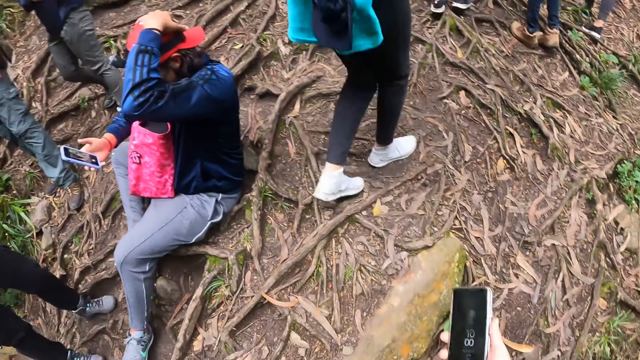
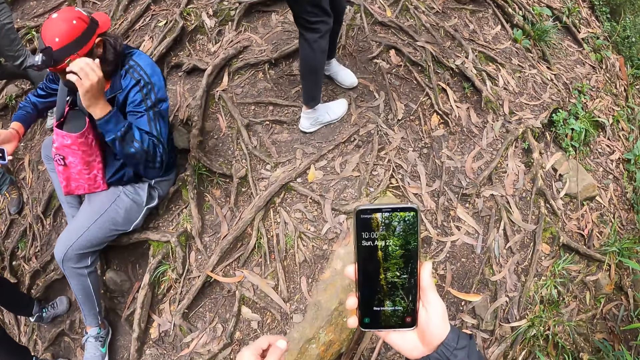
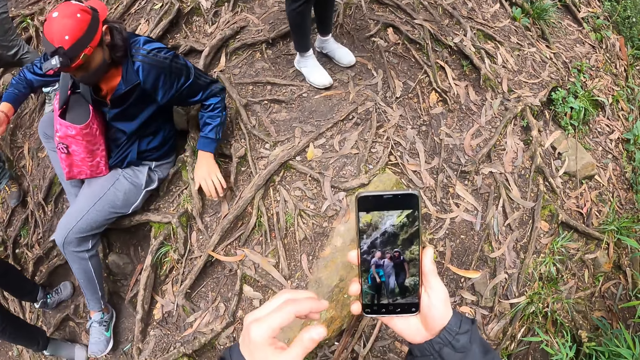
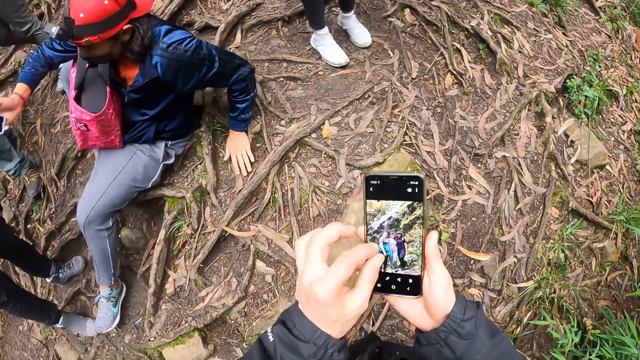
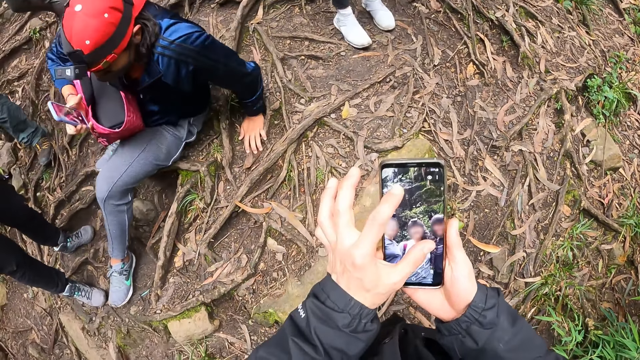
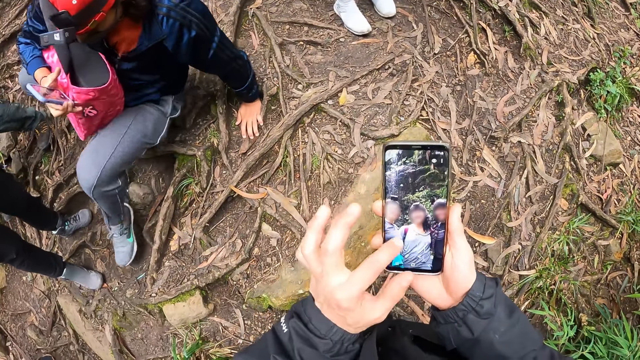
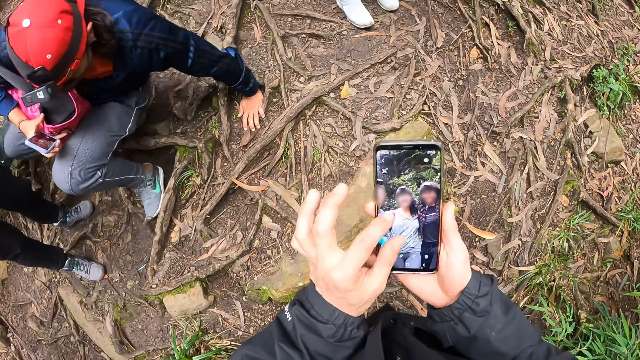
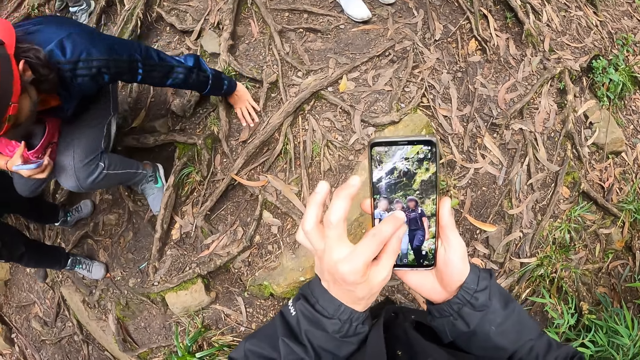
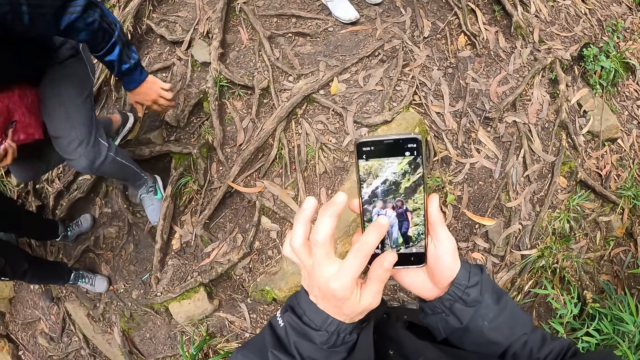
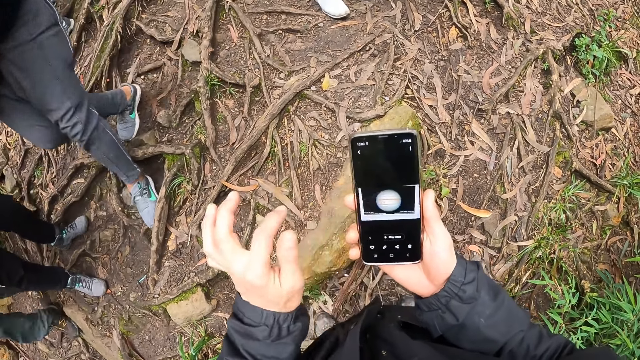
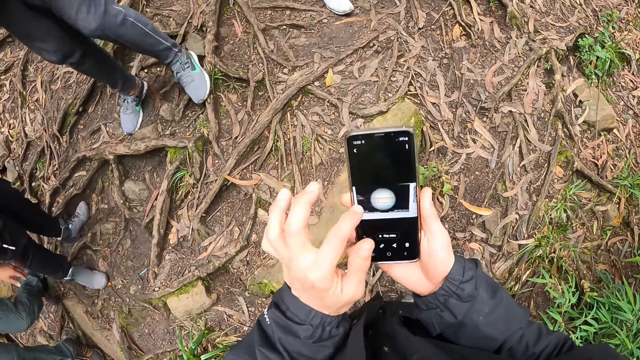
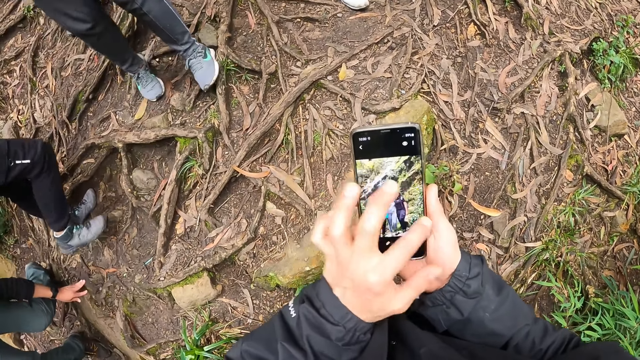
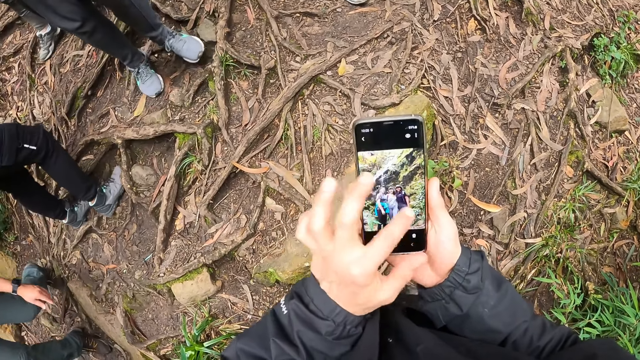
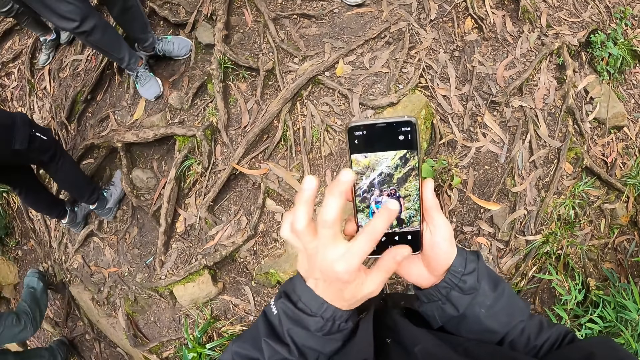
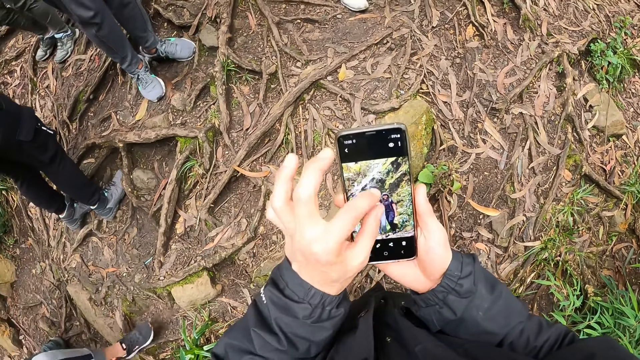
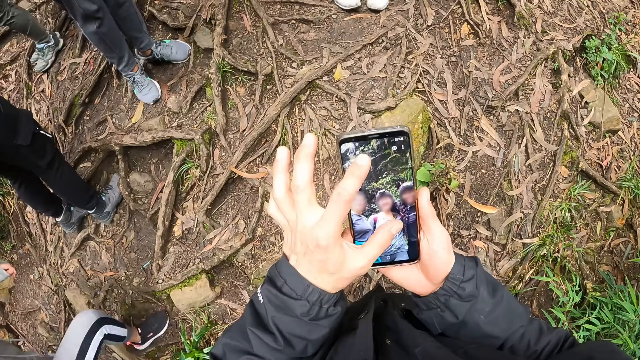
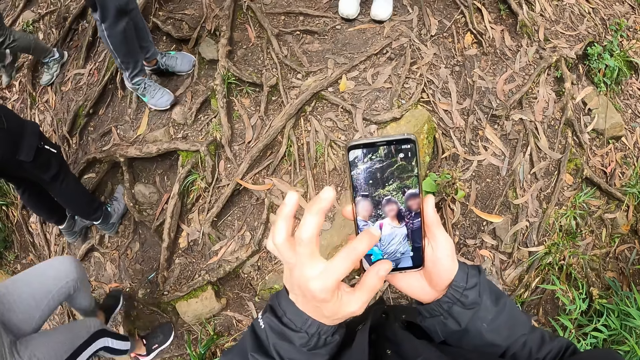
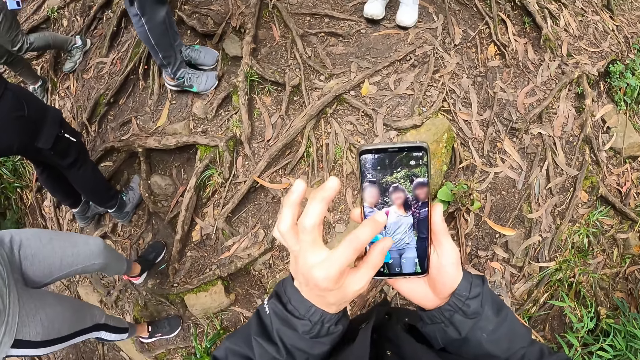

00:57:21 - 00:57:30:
The camera wearer zooms the pictures taken and scrolls. He operates the phone with his left hand.

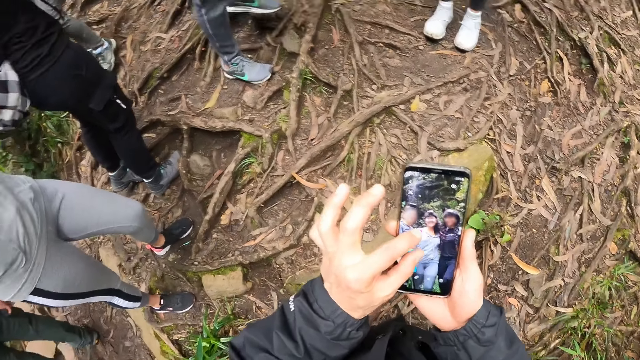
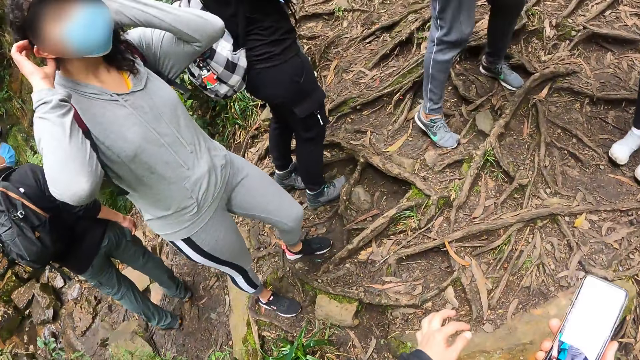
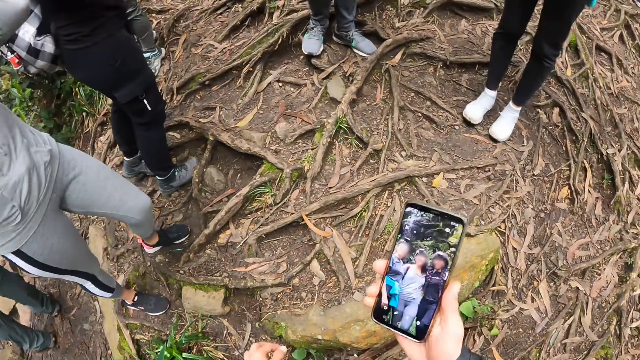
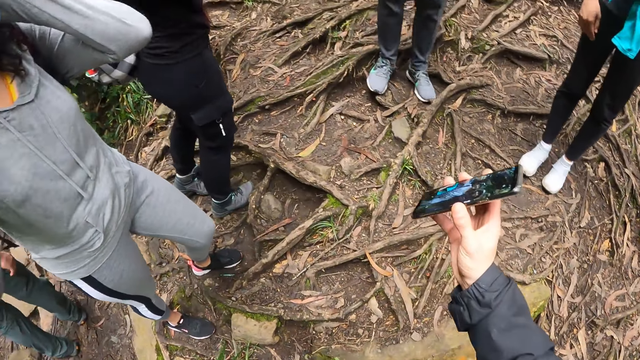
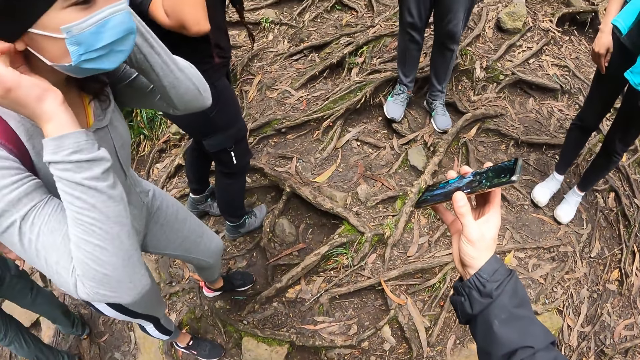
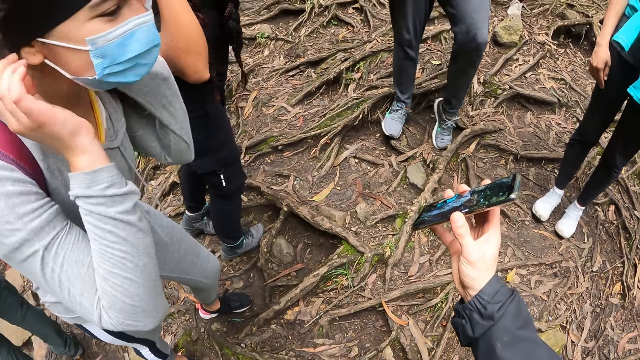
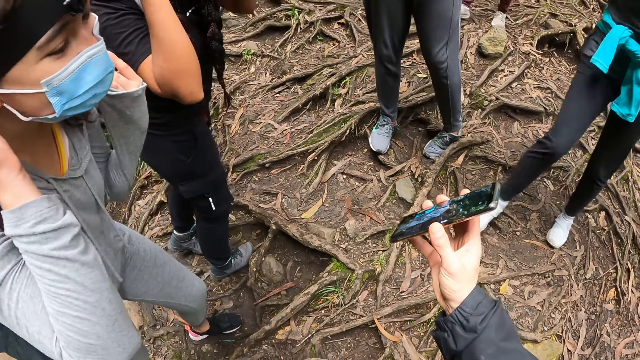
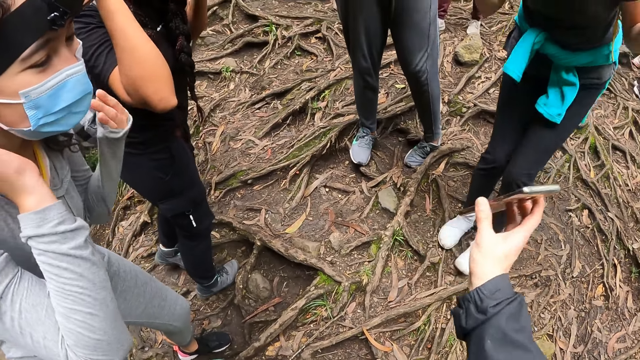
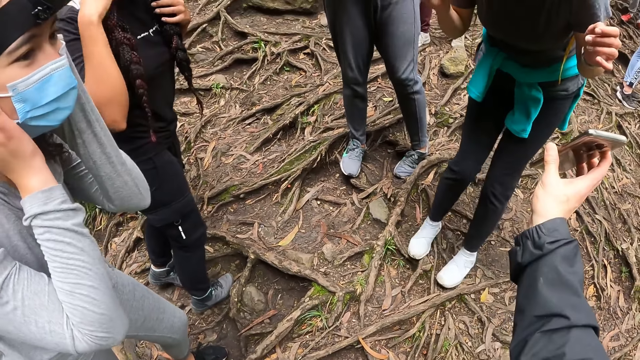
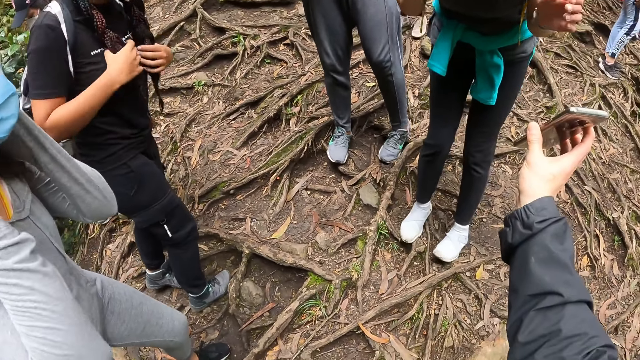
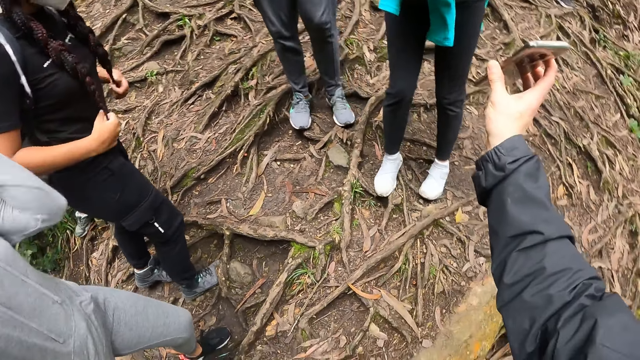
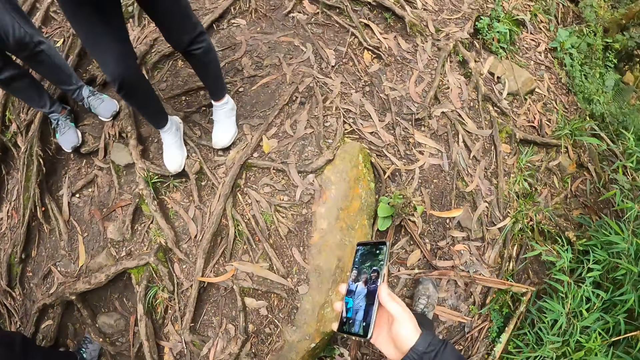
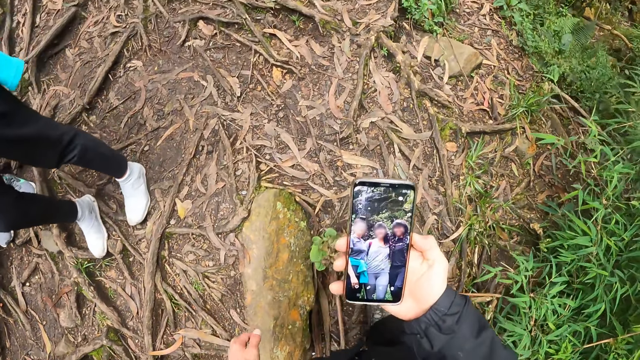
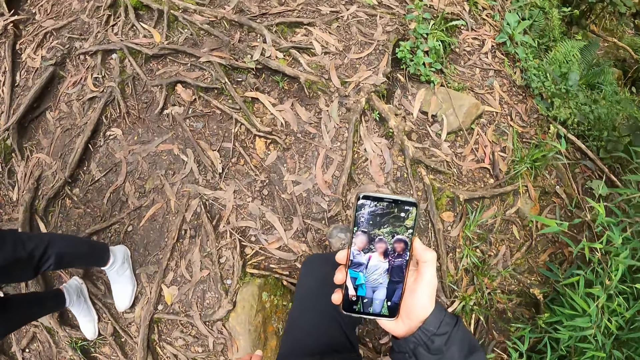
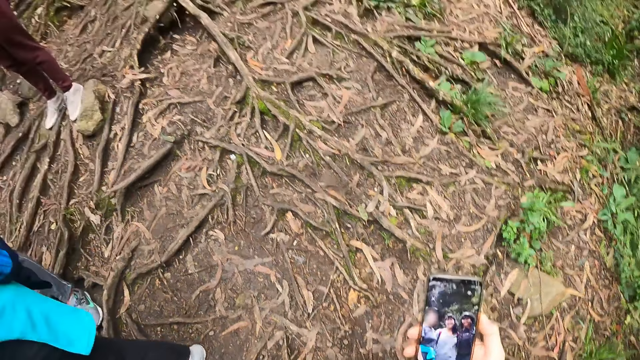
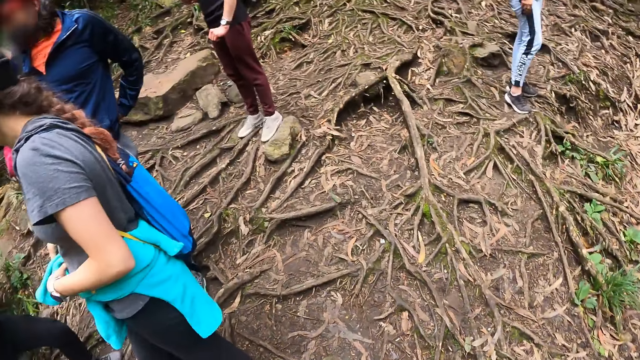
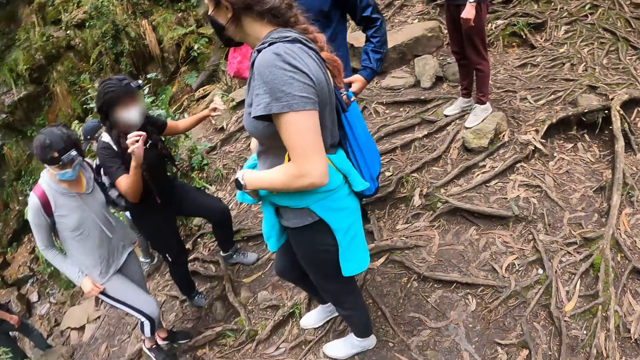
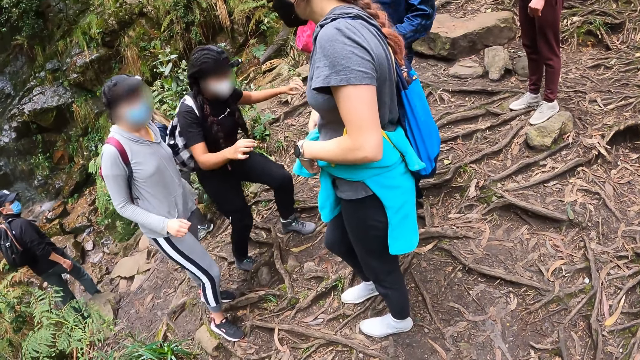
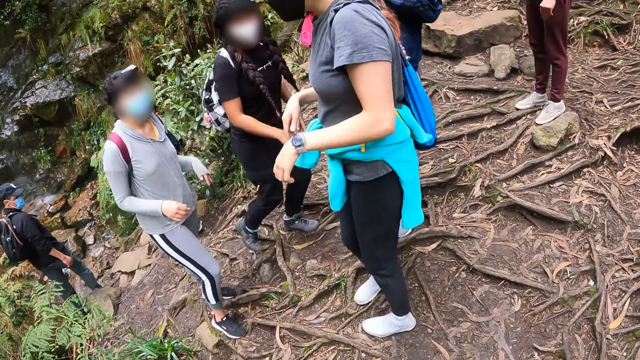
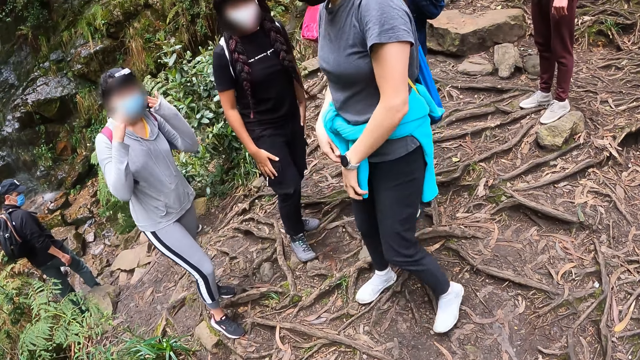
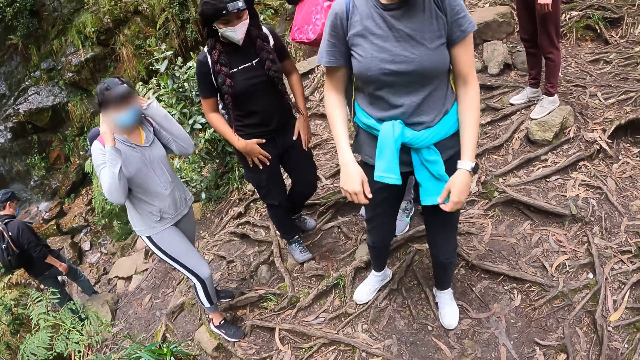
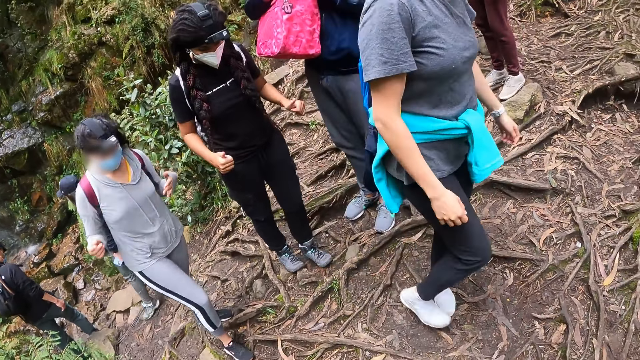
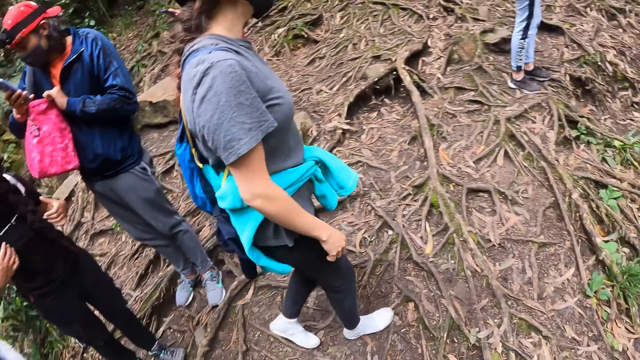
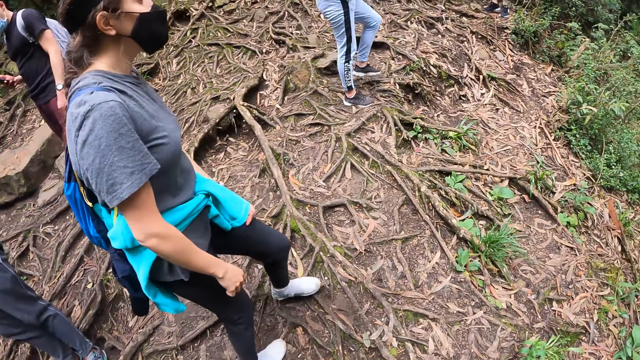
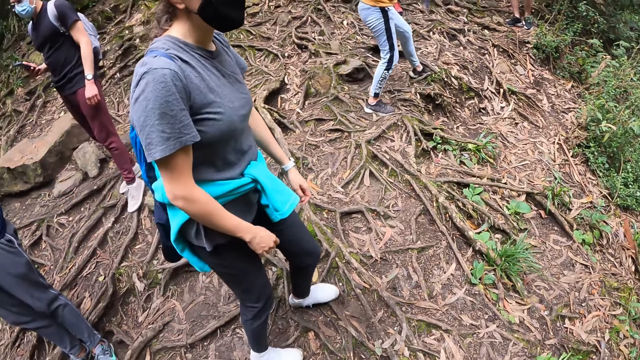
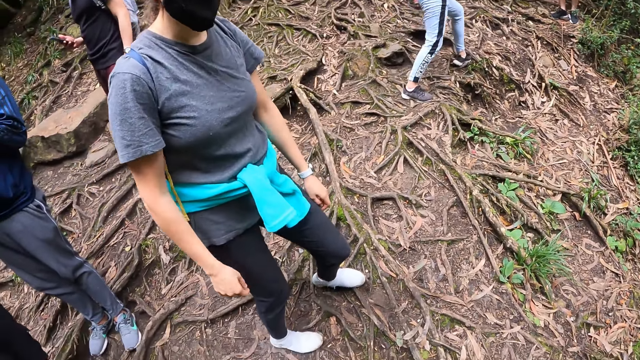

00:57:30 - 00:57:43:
The camera wearer shows the phone to a woman with his right hand. He shows the phone to another woman with his right hand.
